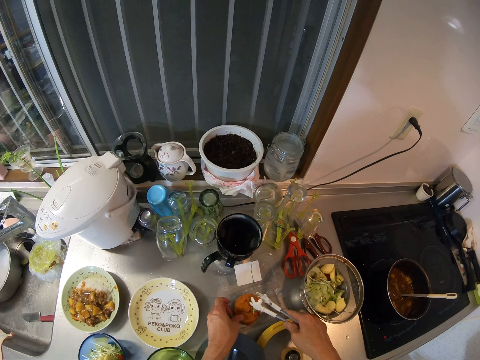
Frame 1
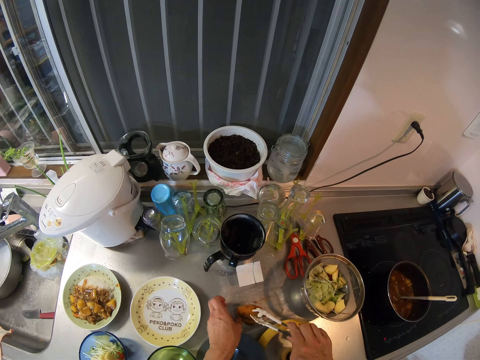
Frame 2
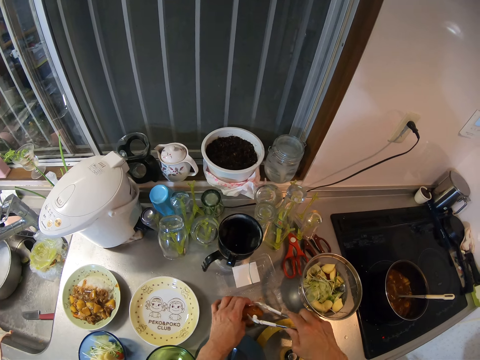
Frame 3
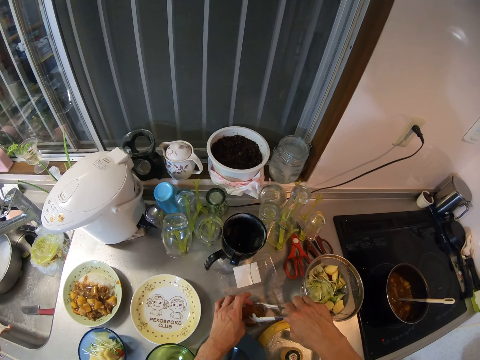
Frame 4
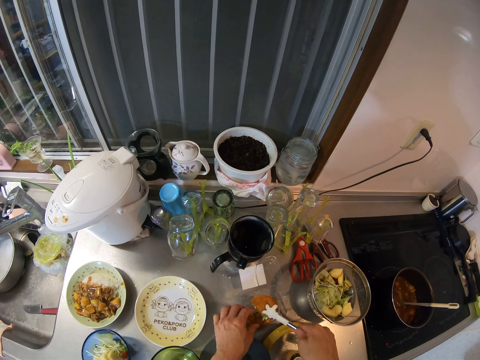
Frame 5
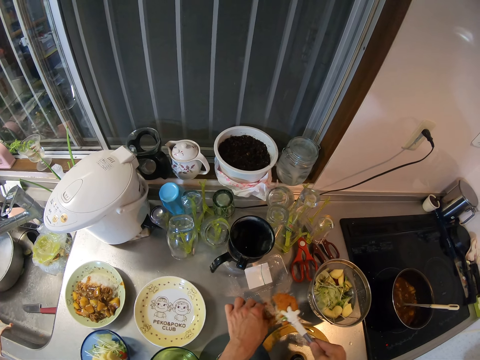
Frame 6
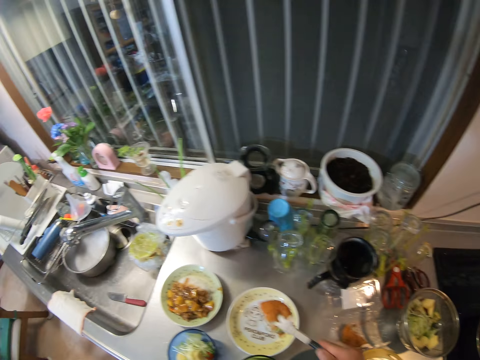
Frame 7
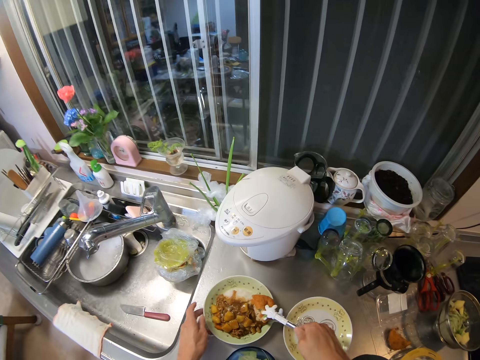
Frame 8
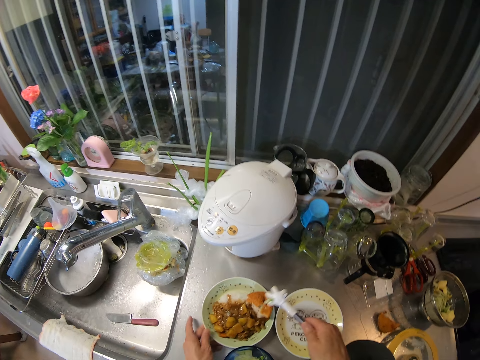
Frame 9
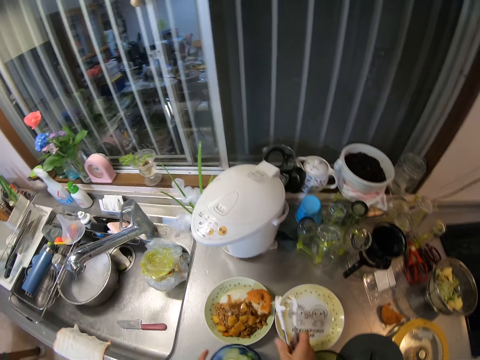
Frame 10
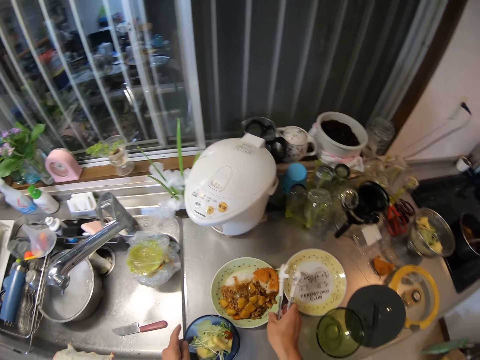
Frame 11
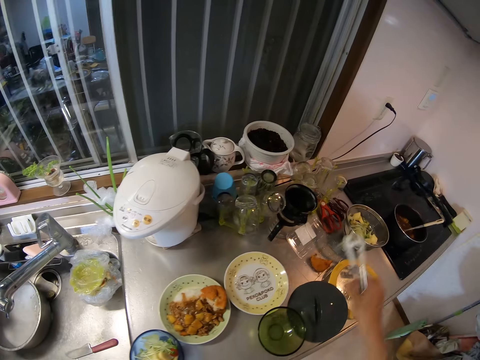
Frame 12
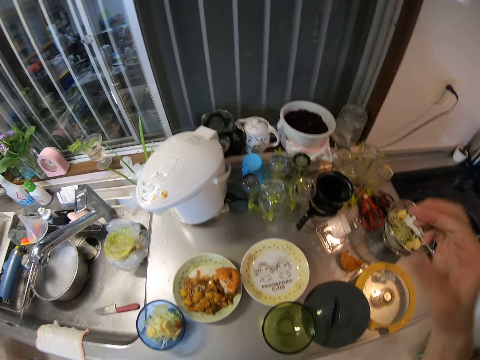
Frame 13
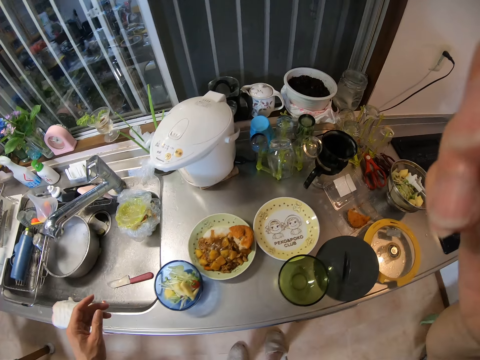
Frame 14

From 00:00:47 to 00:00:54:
The camera wearer holds a doughnut with the hand. They put the doughnut in the plate. They push the plate. They drop a spoon or tongs in the bowl. They lift the hand.
